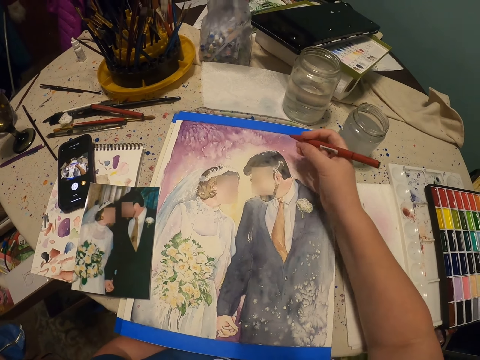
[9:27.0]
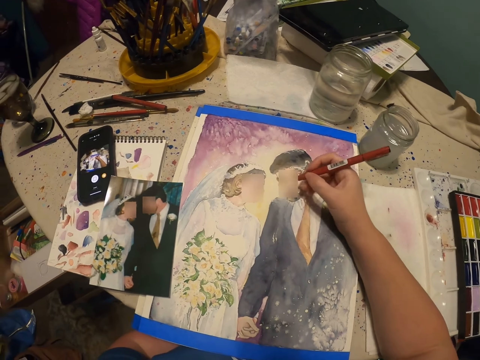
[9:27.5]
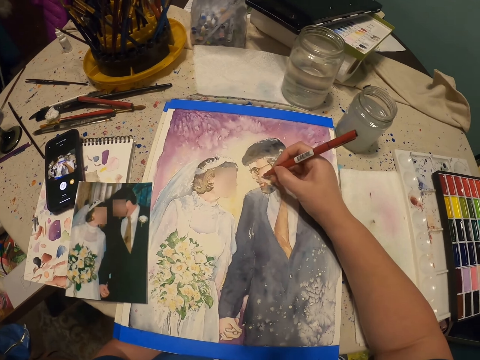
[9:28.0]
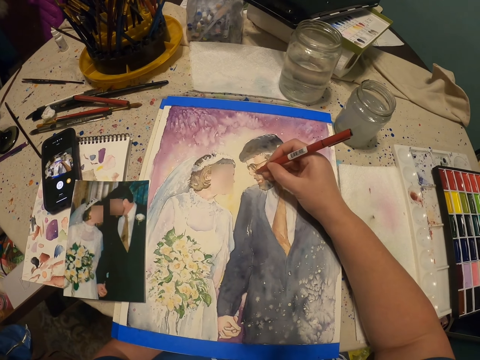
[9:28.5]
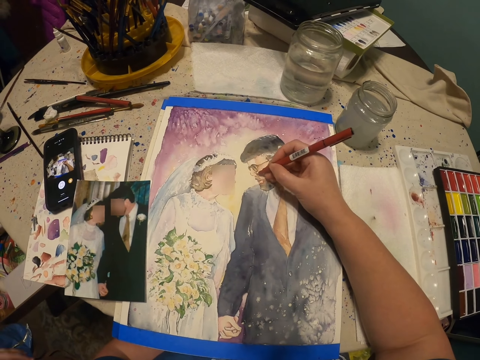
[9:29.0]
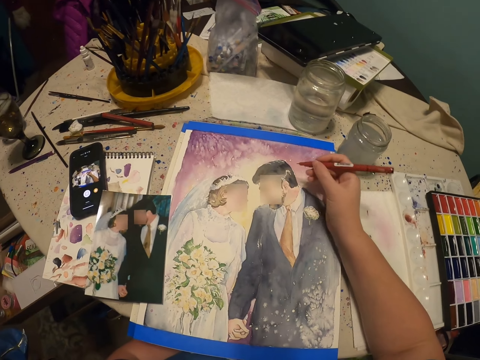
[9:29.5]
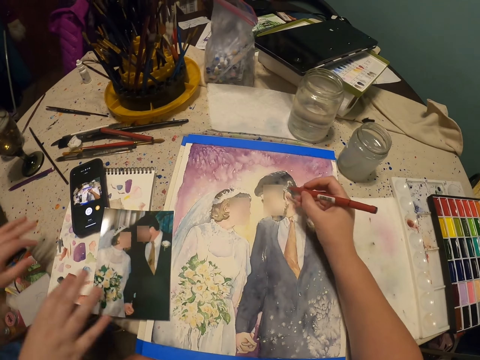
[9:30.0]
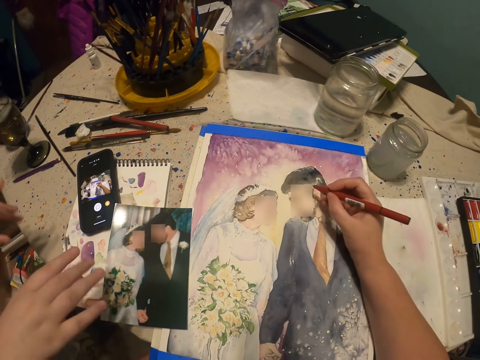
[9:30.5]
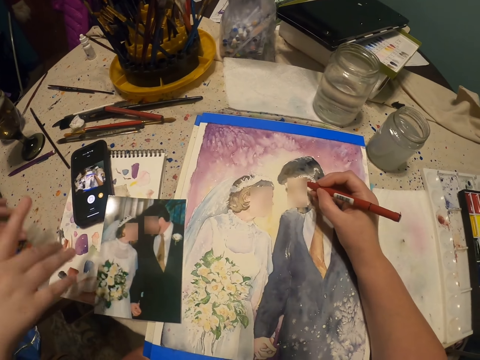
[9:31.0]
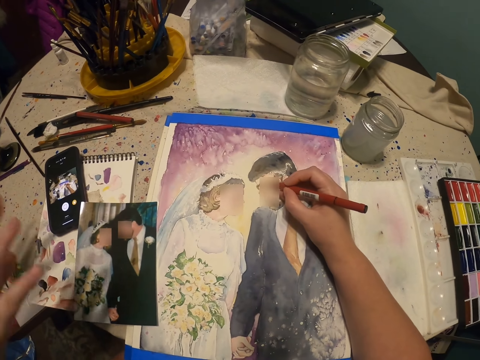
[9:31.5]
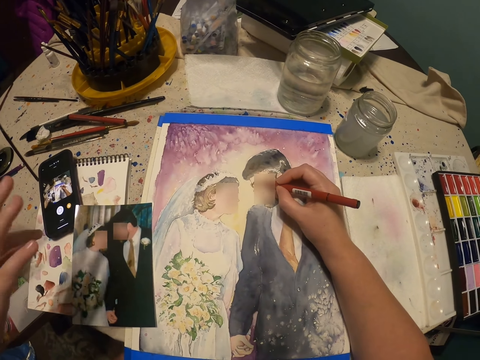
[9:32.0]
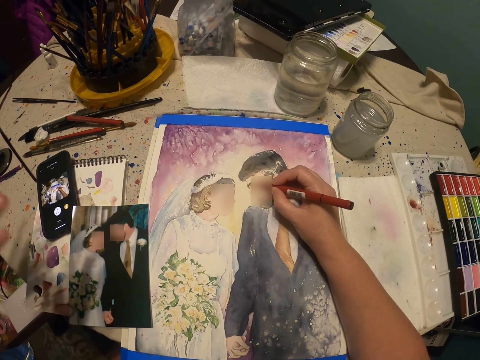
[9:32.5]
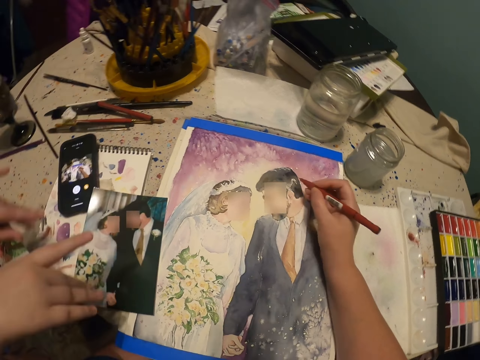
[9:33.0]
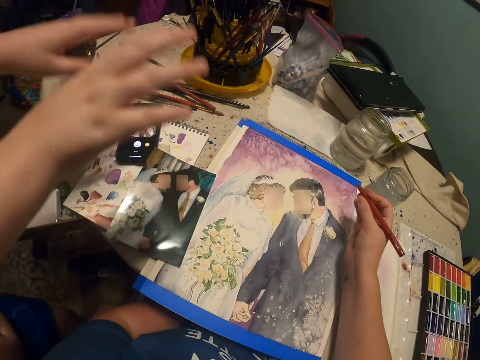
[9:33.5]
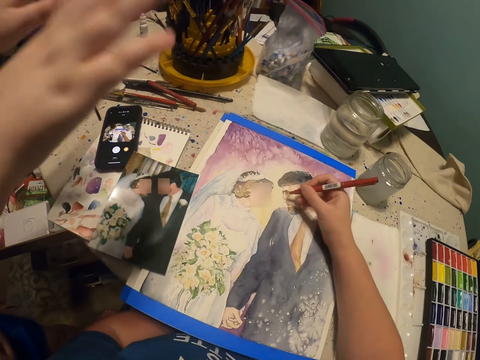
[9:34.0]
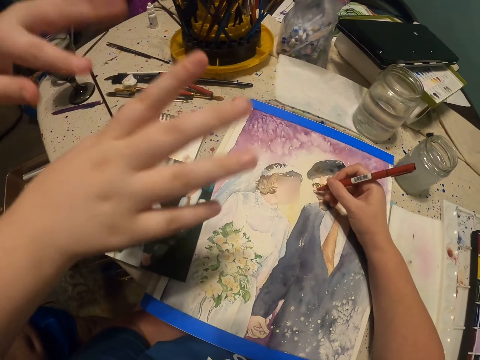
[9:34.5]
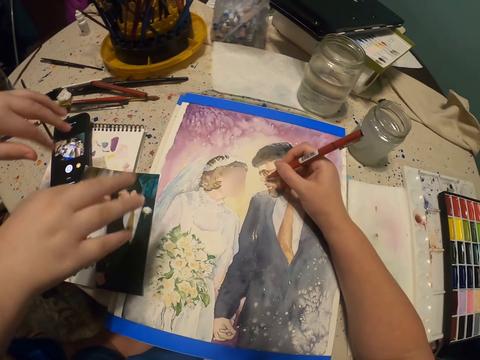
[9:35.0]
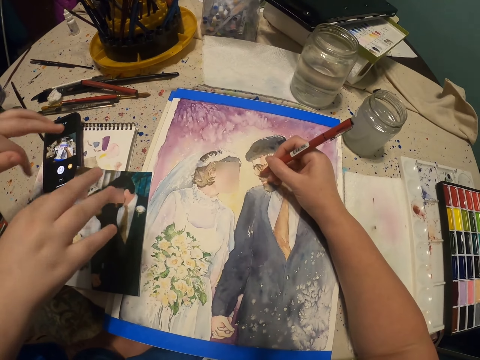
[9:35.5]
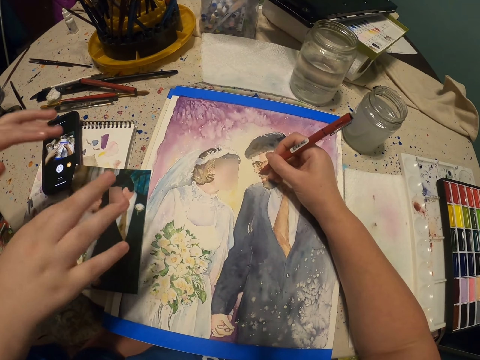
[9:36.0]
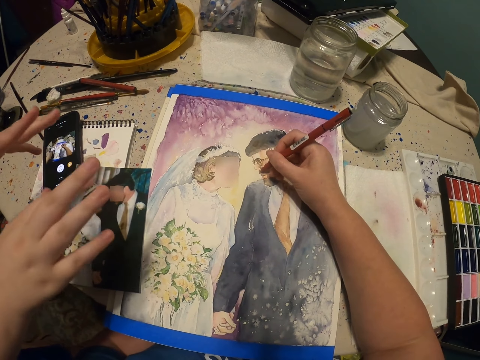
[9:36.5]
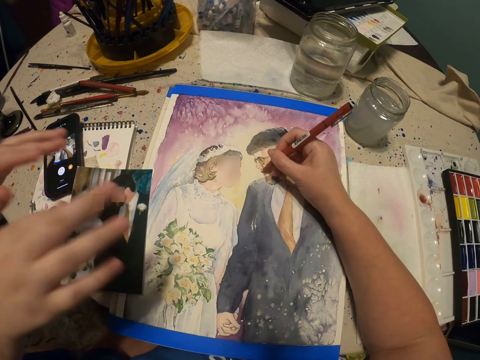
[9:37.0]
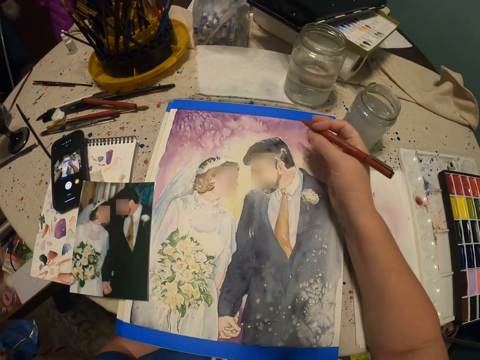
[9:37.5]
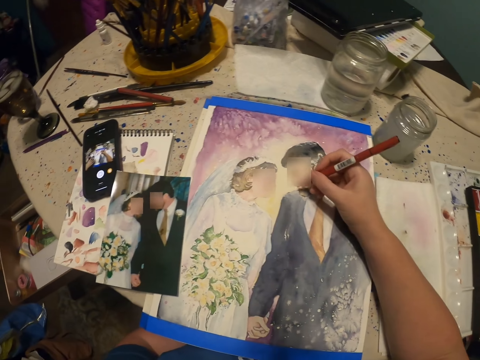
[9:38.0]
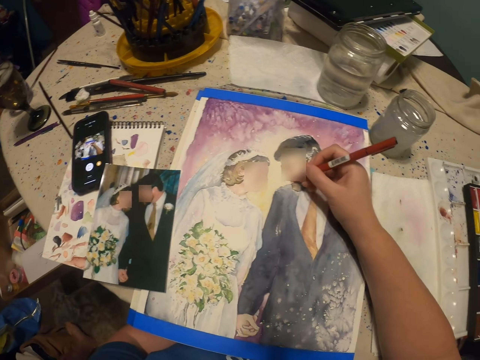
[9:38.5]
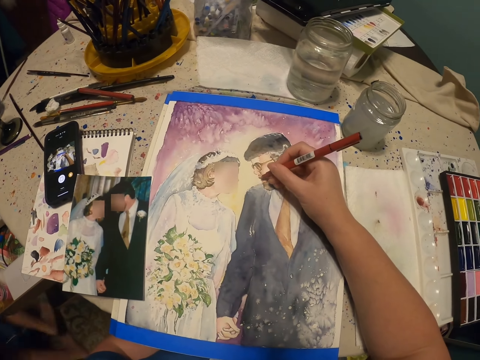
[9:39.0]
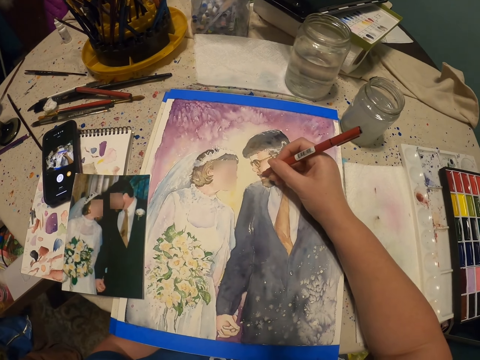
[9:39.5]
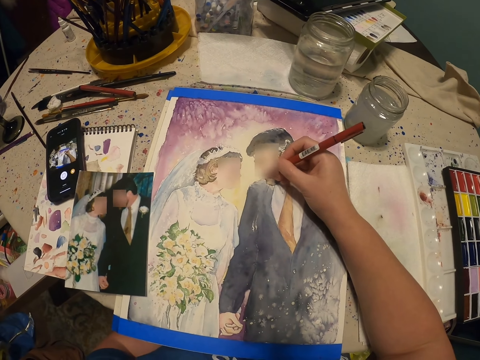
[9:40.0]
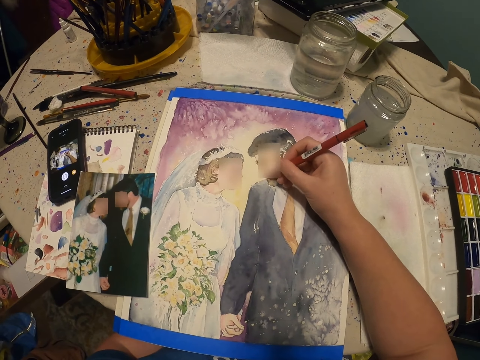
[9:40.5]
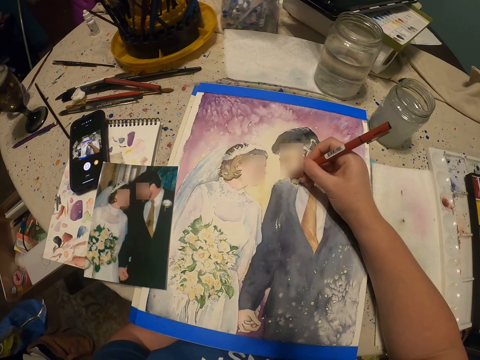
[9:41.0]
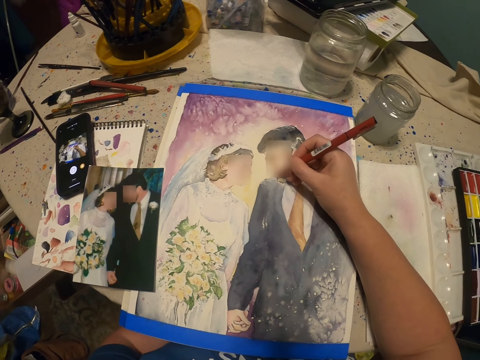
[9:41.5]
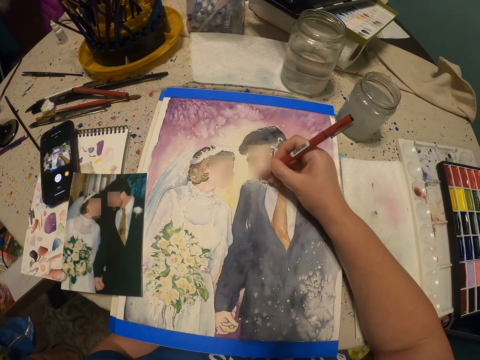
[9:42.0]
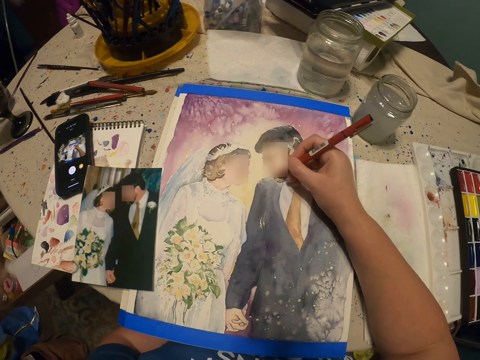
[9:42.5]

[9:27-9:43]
The camera wearer holds the pencils with his right hand. He draws an image on the piece of paper with a pencil. He holds the pencils with his right hand. He draws an image on the piece of paper with the pencil. He holds the pencils with his right hand. He draws an image on the piece of paper with the pencil. He holds the pencils with his right hand. He draws an image on the piece of paper with the pencil.

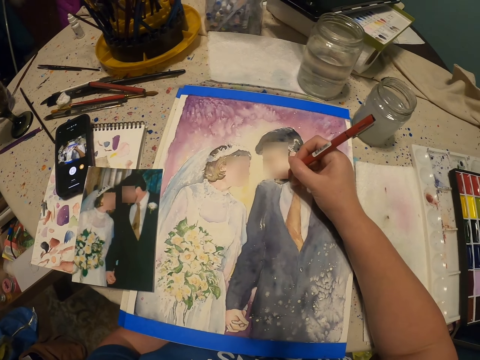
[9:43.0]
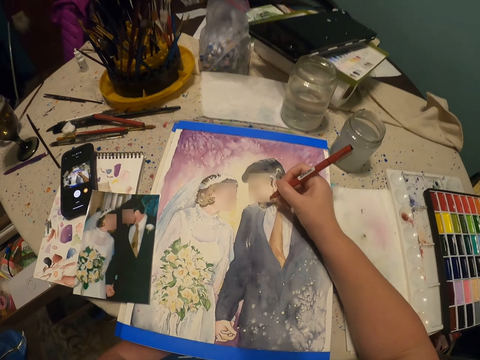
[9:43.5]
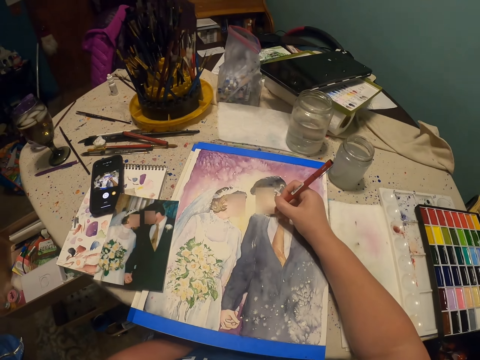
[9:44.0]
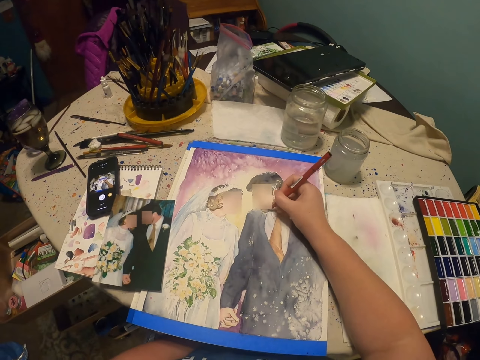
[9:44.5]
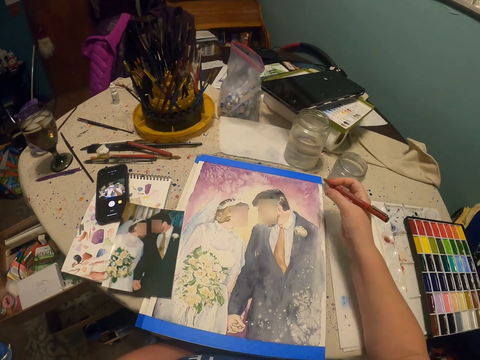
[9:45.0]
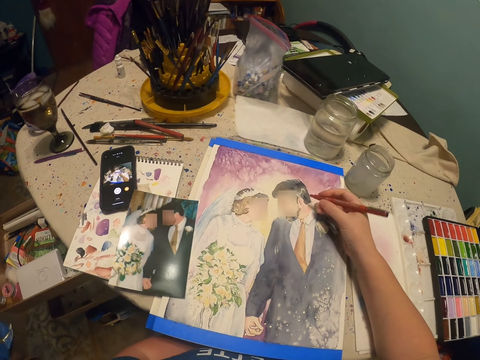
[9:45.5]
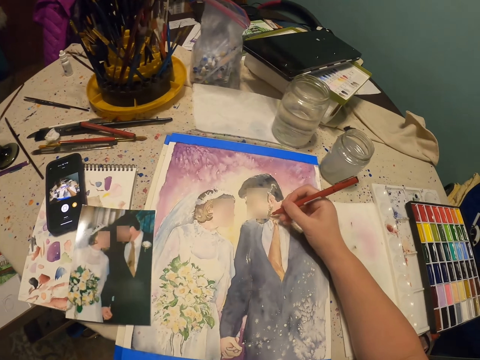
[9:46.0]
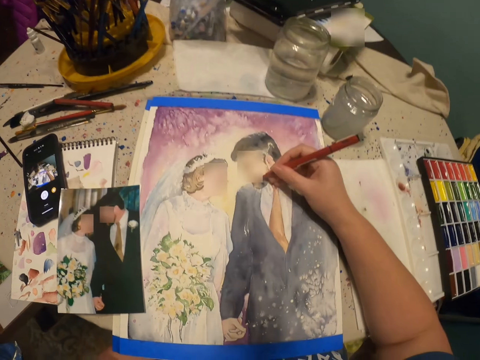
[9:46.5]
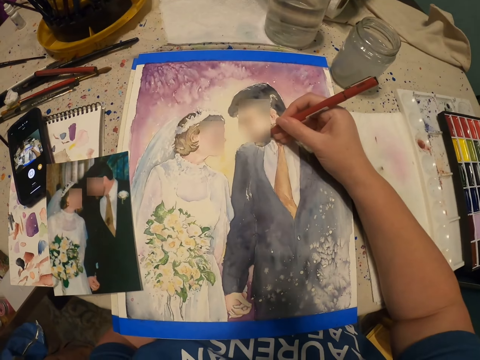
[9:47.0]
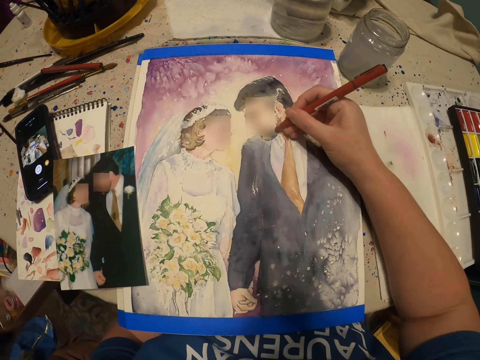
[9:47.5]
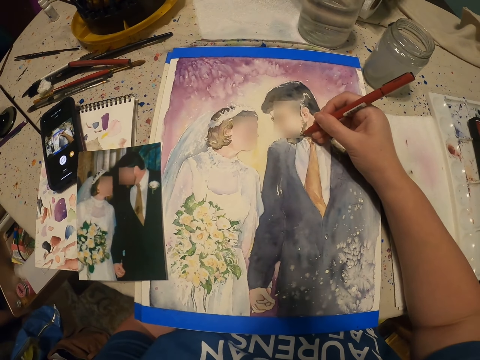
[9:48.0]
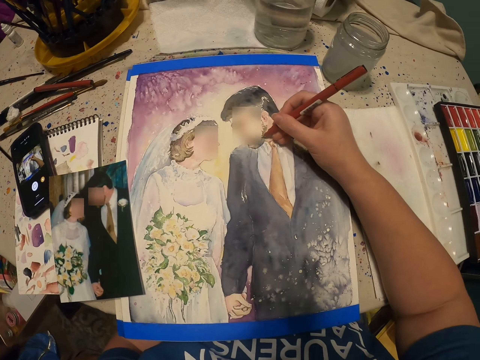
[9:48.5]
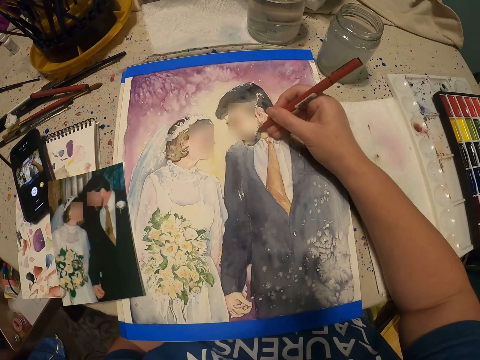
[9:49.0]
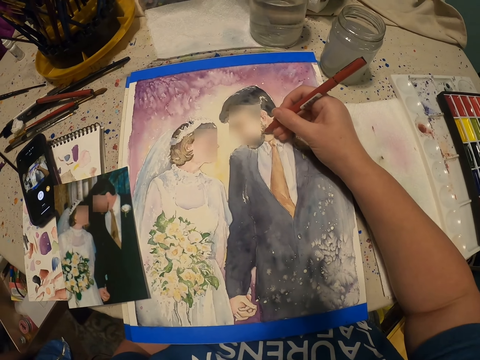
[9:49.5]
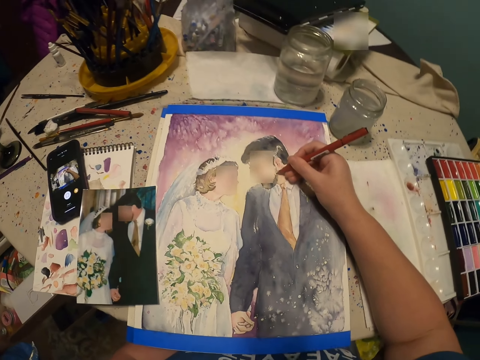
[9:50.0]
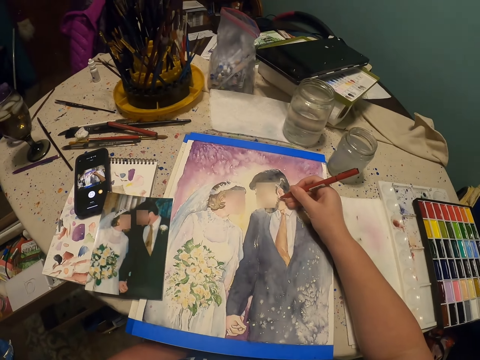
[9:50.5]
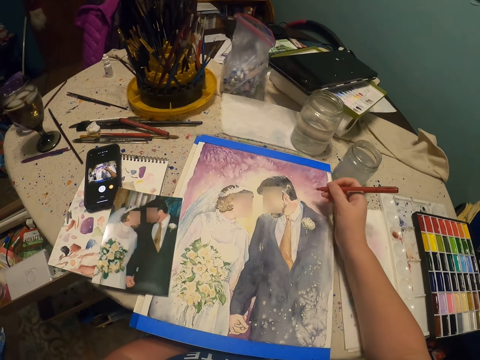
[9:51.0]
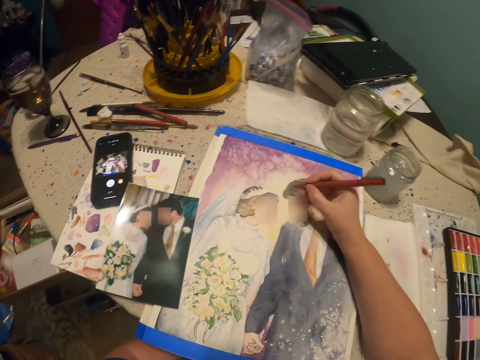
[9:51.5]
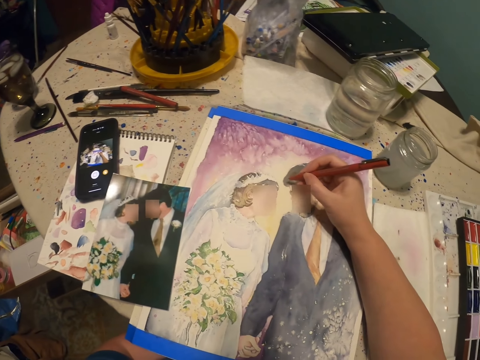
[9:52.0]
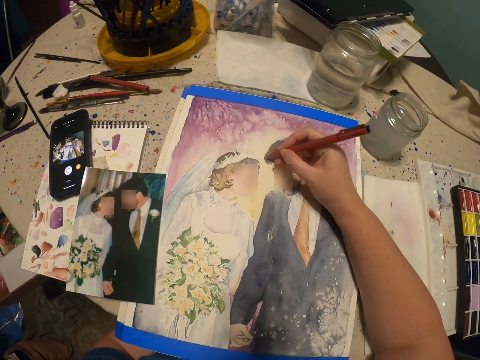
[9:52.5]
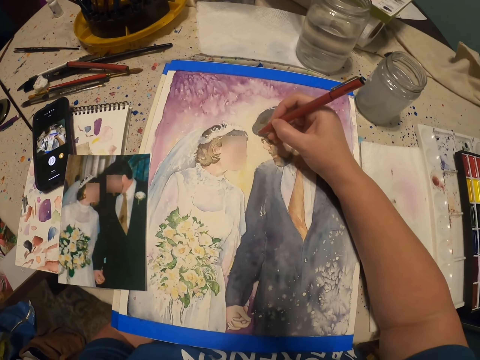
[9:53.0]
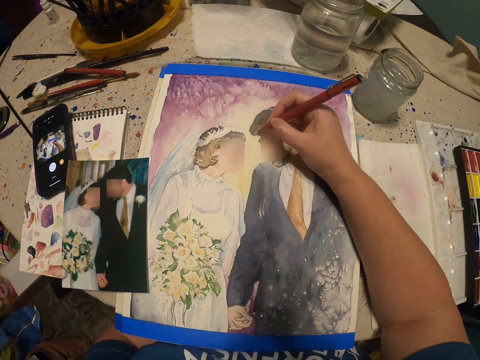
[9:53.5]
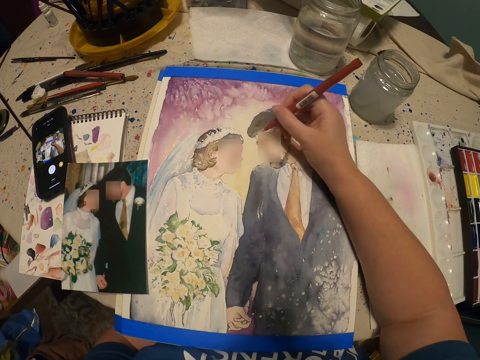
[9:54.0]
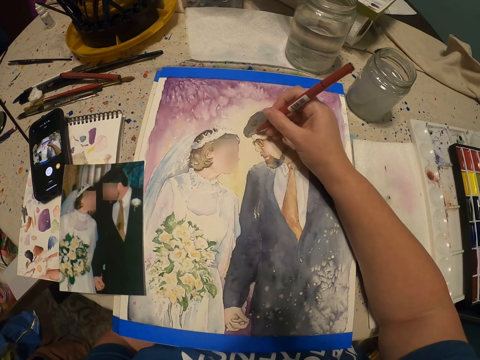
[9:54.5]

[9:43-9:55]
The camera wearer holds the pencils with his right hand. He draws an image on the piece of paper with a pencil.
